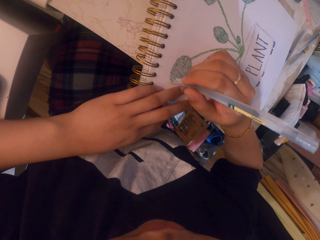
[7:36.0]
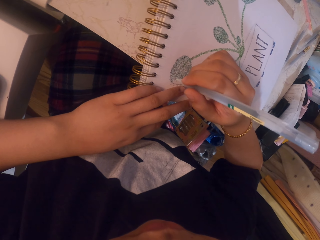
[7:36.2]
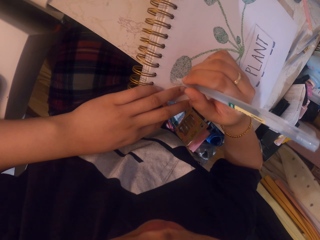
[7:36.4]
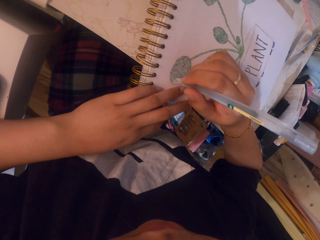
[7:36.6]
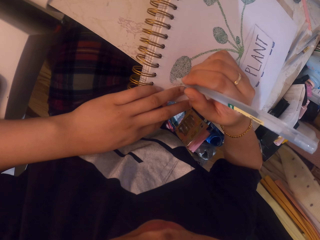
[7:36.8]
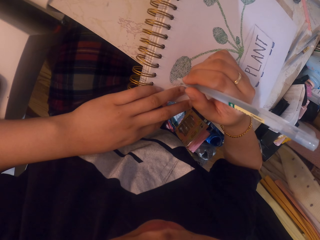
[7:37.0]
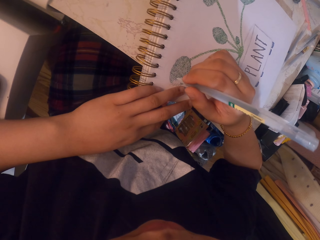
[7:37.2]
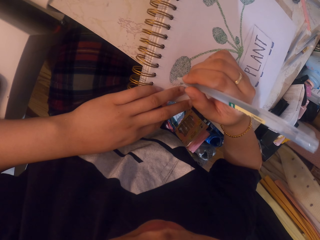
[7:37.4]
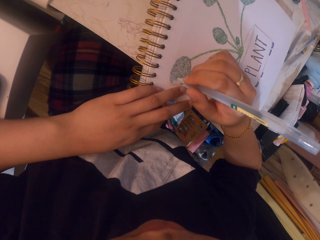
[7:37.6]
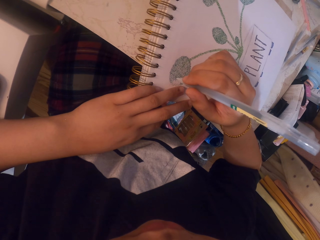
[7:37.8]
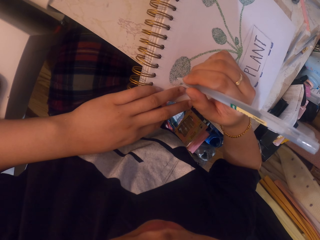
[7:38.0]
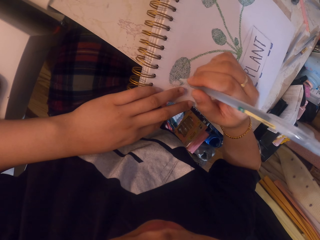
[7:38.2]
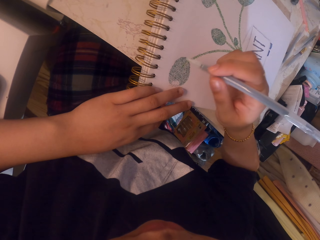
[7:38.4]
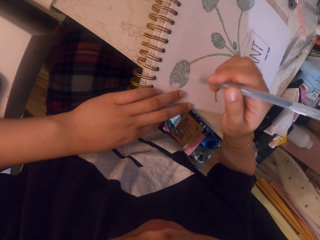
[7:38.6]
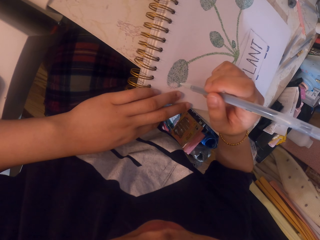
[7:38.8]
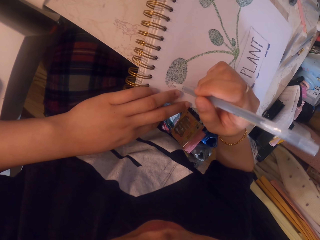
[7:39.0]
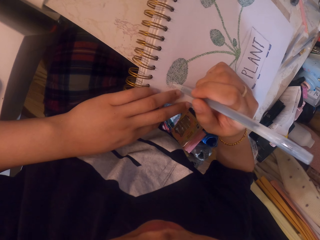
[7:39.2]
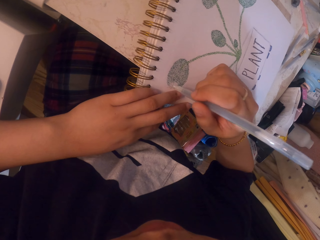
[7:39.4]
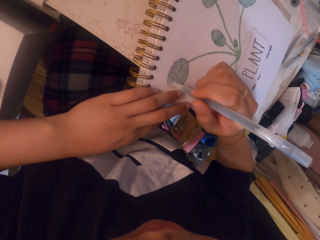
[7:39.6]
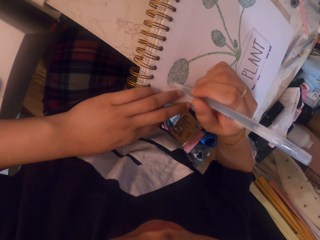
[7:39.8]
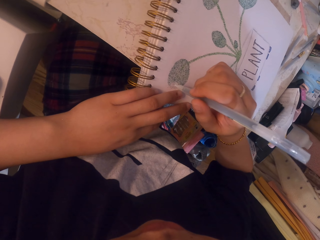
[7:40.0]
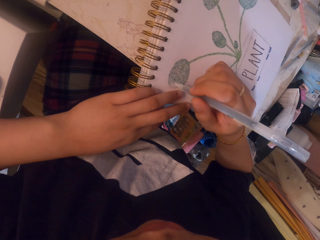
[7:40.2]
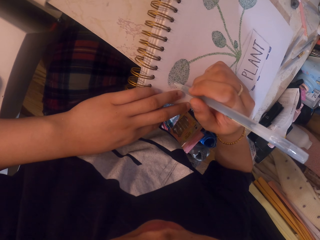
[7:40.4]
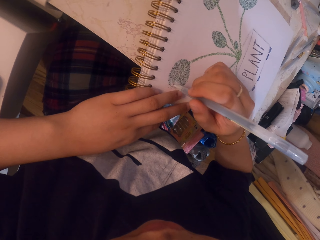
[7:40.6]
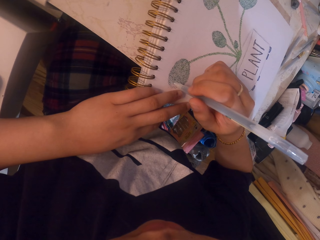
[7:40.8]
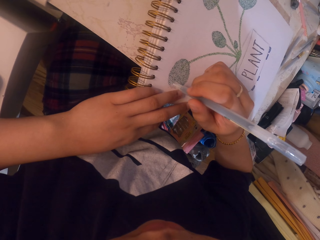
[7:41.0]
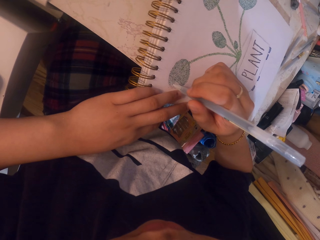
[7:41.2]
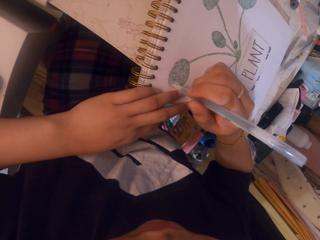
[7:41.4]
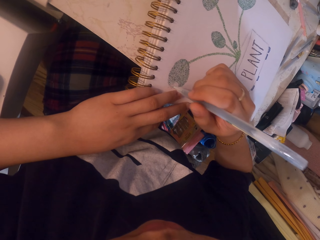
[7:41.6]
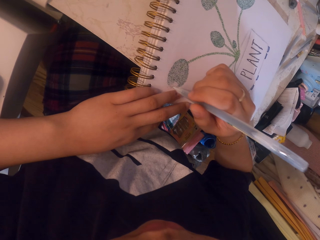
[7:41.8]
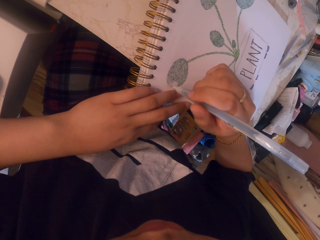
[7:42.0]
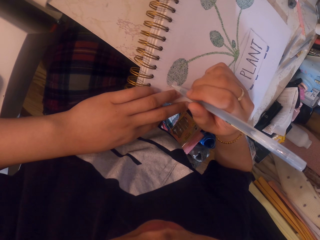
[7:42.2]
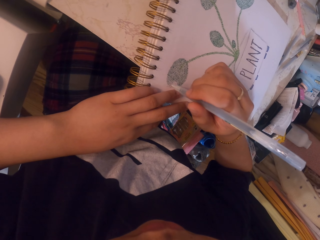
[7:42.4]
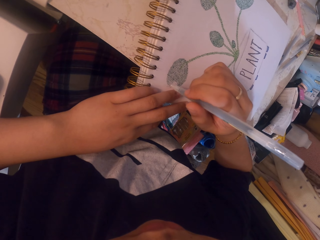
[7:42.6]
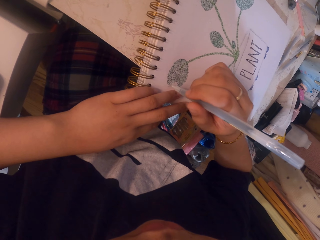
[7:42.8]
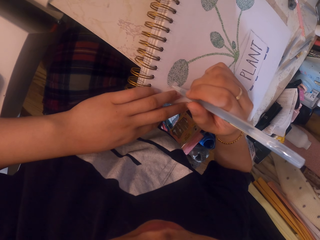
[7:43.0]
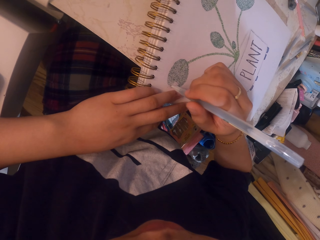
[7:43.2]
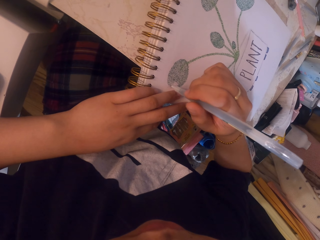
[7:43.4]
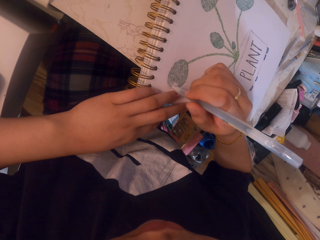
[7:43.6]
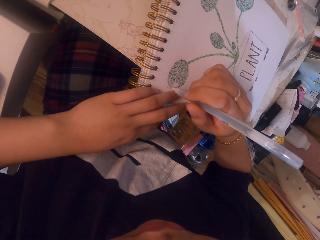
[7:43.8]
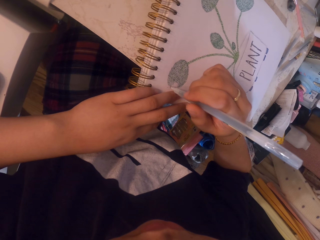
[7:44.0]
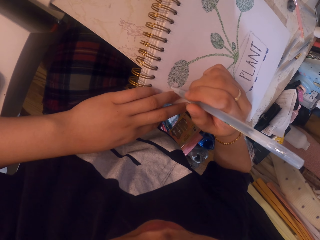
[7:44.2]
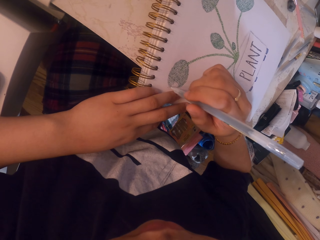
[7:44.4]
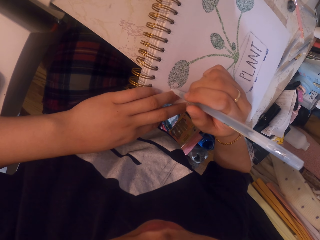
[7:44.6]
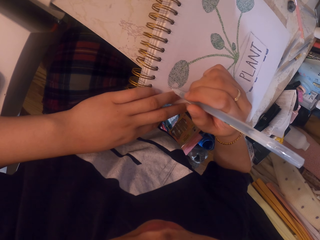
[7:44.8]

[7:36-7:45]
The camera wearer stares at the picture. They color on the picture with a pen.

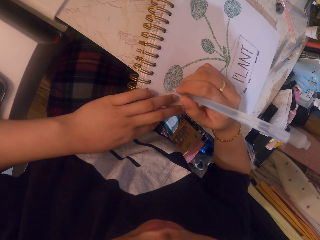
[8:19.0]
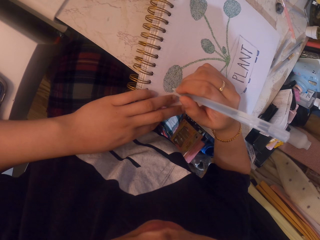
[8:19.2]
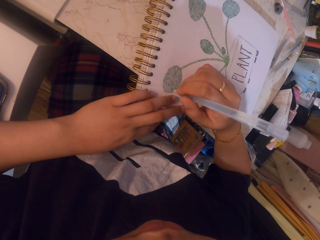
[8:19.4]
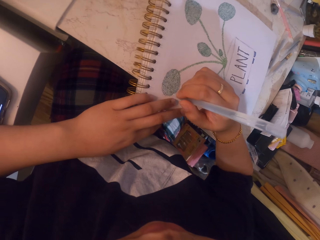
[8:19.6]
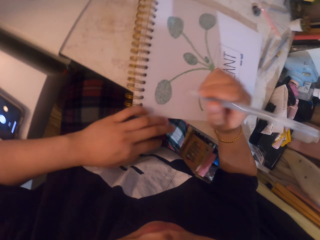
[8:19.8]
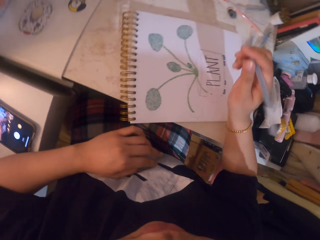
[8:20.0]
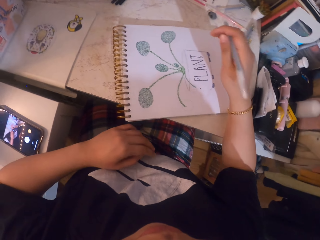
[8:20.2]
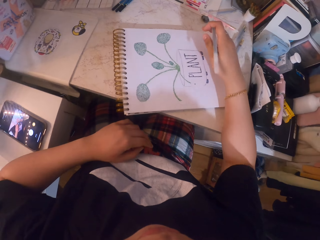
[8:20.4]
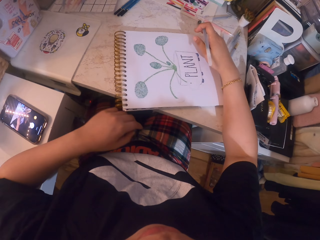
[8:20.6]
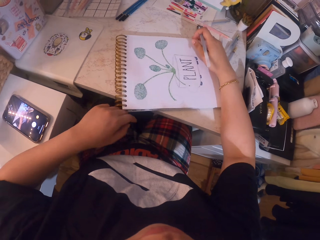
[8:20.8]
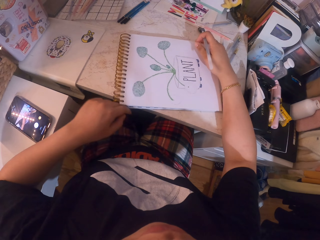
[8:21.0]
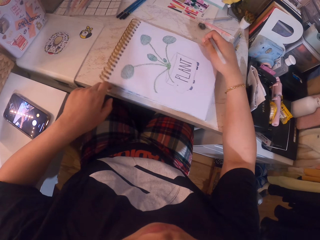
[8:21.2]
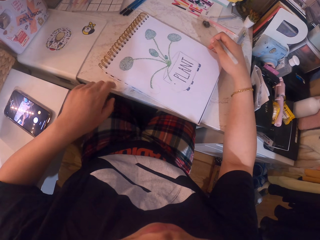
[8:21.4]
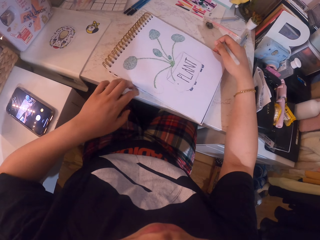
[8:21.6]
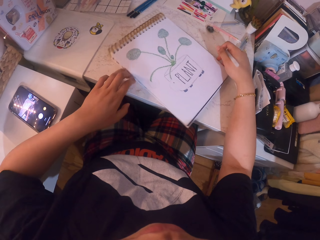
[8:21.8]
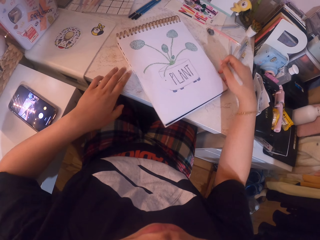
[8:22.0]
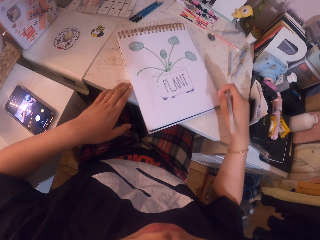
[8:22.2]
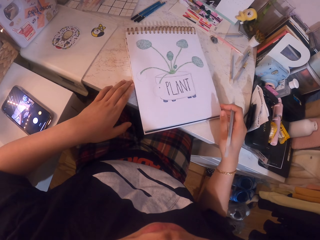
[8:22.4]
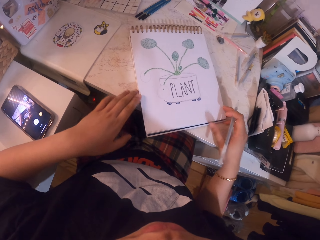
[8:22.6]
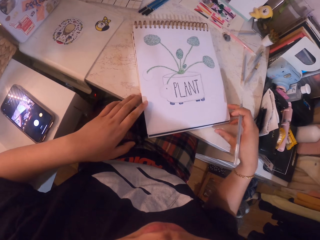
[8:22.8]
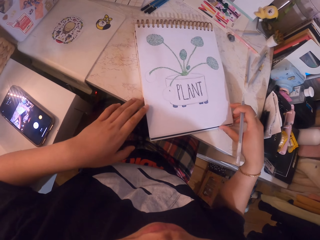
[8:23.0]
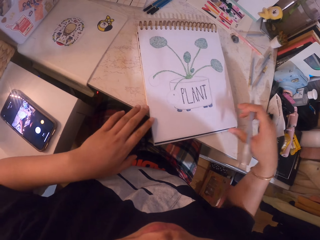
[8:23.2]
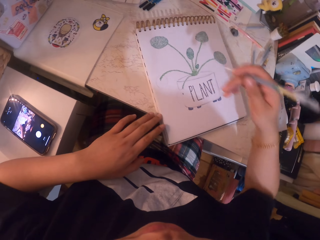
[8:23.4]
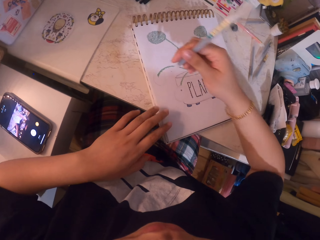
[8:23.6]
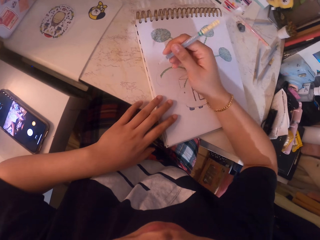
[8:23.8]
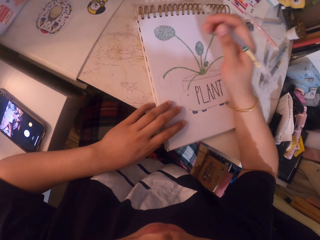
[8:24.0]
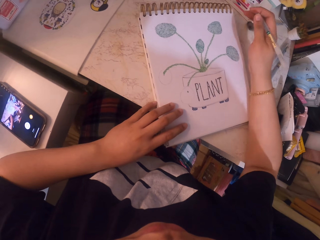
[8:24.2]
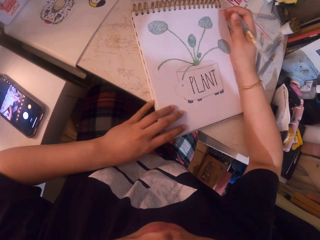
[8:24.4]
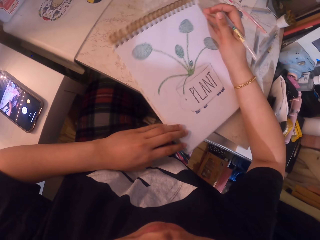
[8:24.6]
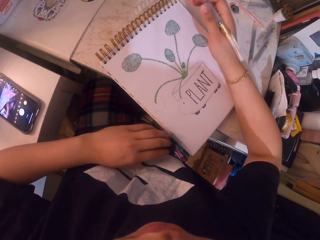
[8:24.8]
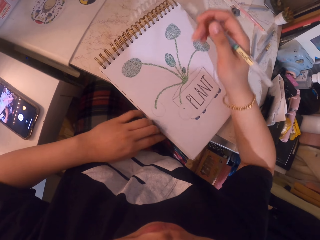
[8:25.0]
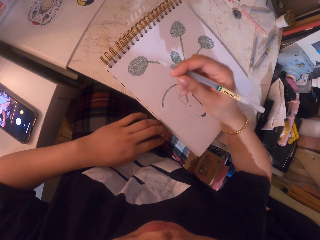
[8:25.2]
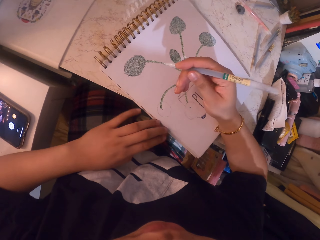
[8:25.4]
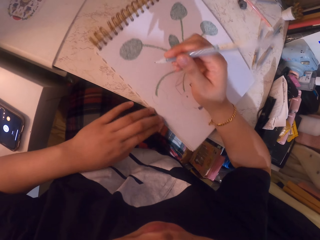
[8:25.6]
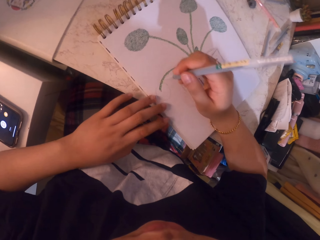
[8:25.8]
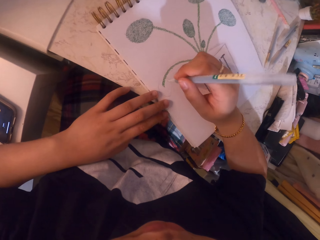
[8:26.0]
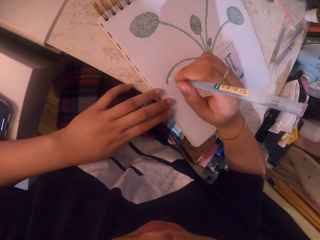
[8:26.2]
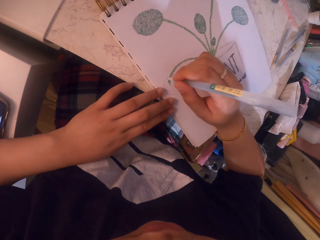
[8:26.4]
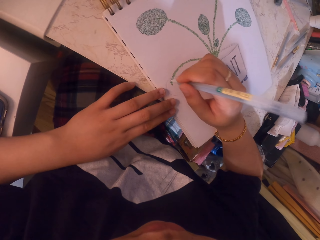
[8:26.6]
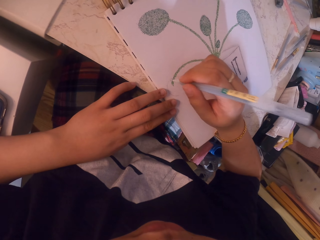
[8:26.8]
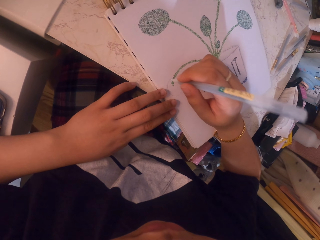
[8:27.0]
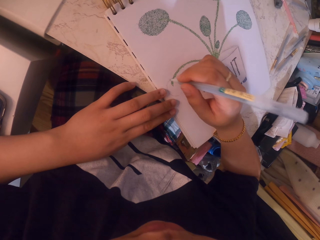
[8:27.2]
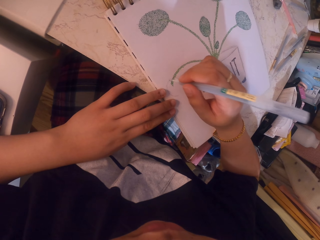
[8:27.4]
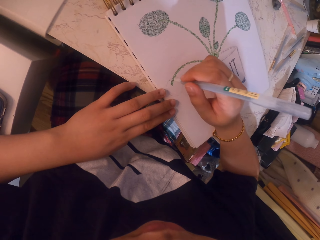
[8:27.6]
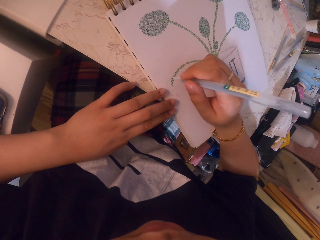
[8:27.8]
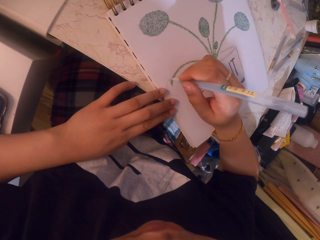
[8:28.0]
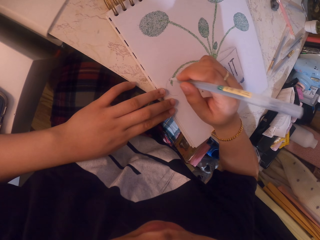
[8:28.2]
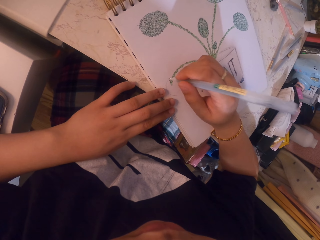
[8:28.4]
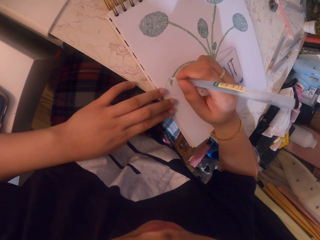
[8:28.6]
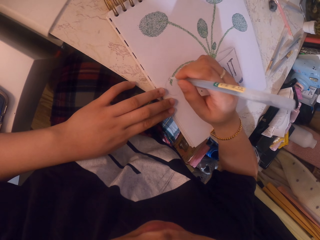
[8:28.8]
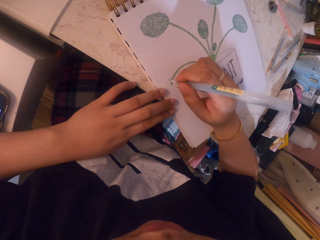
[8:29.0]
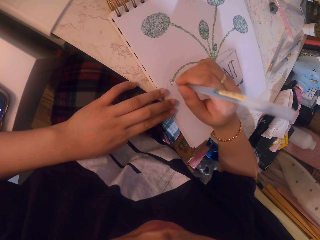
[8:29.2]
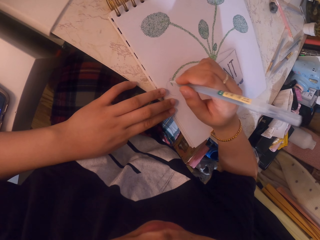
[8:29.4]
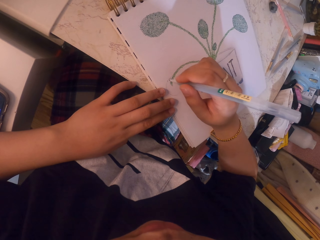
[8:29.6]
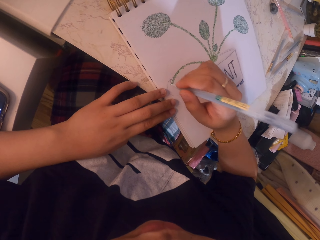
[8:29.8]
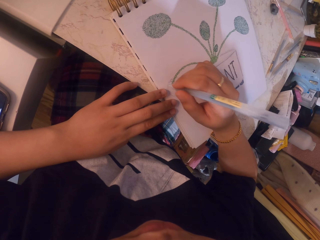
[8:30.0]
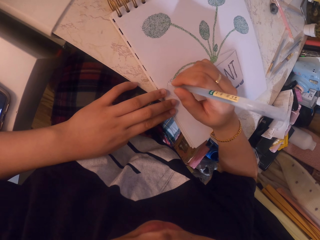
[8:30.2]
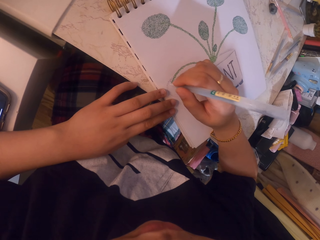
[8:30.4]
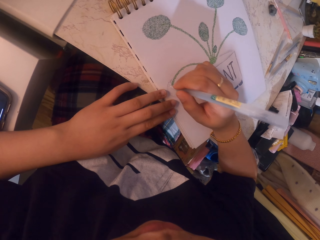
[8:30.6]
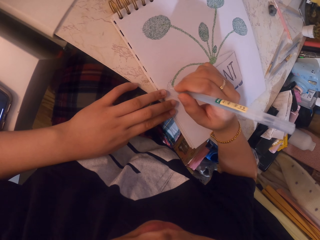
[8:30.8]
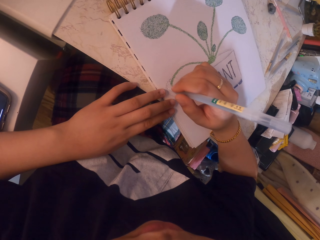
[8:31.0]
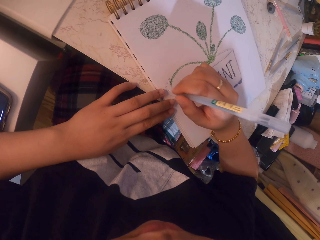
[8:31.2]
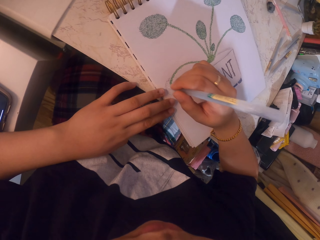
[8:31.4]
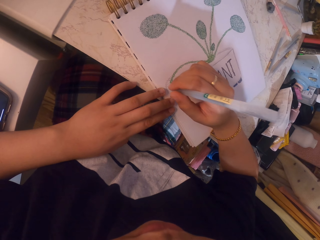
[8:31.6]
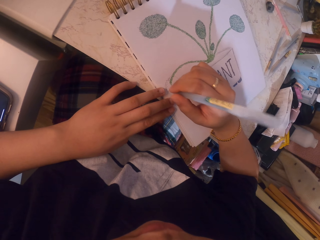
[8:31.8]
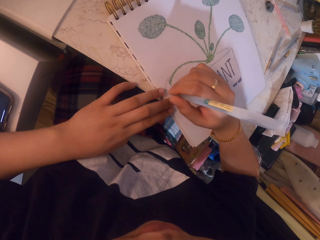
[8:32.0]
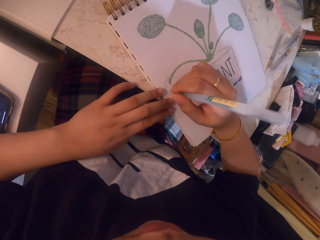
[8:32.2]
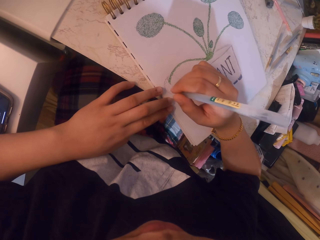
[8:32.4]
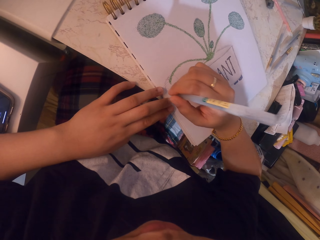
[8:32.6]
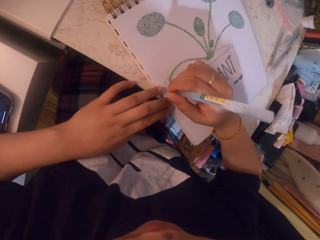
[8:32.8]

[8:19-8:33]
The camera wearer turns a paper. They move the book. They align the paper. They color on a picture with a pen.
